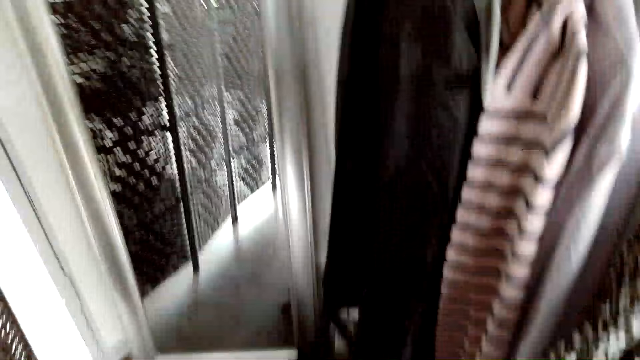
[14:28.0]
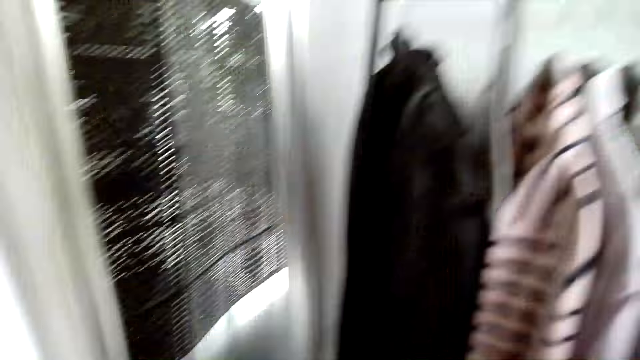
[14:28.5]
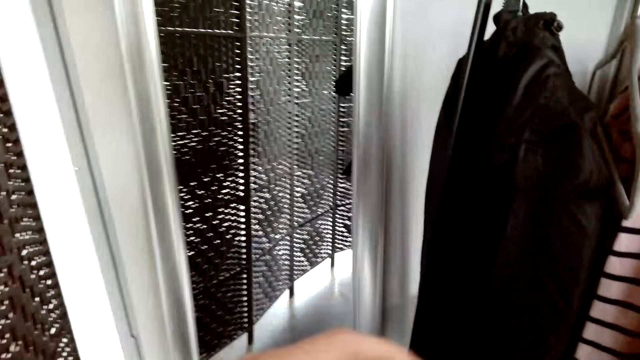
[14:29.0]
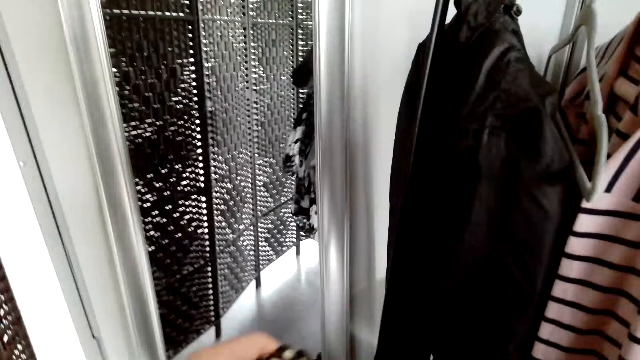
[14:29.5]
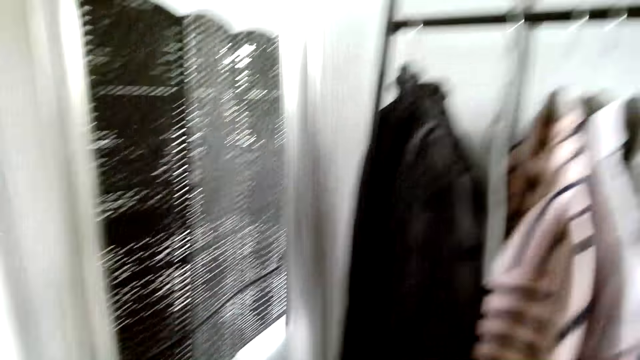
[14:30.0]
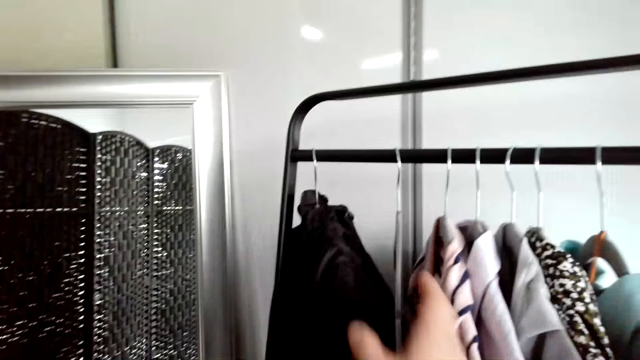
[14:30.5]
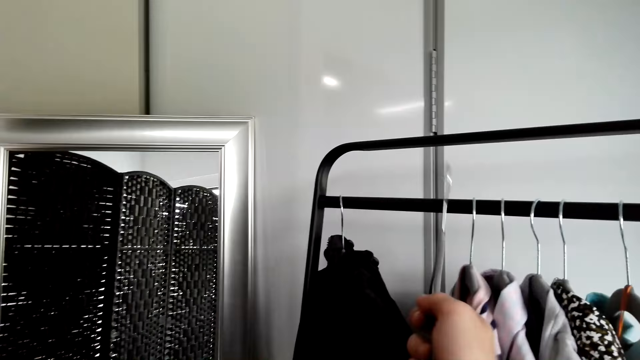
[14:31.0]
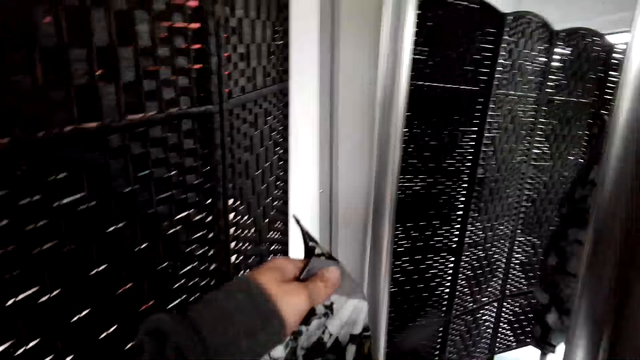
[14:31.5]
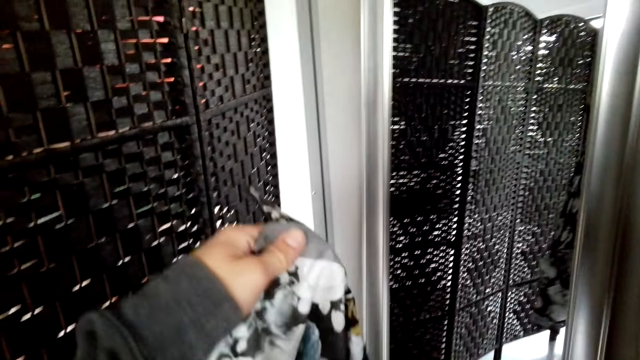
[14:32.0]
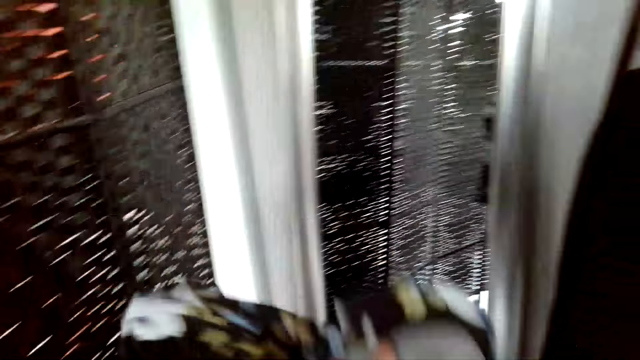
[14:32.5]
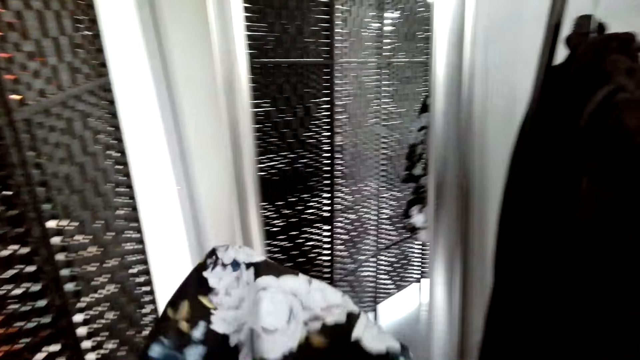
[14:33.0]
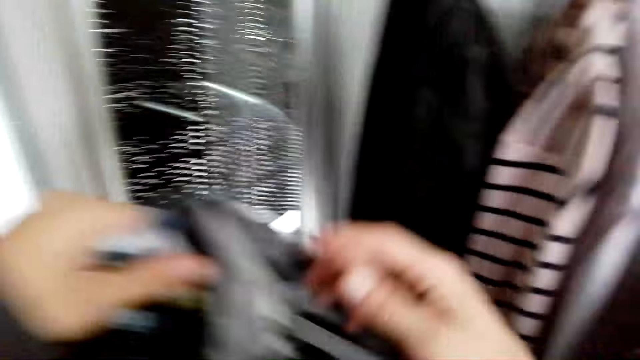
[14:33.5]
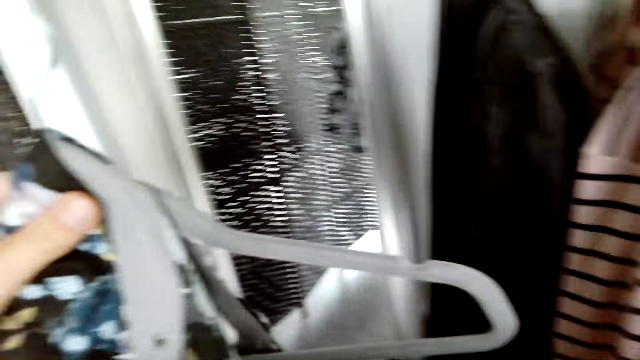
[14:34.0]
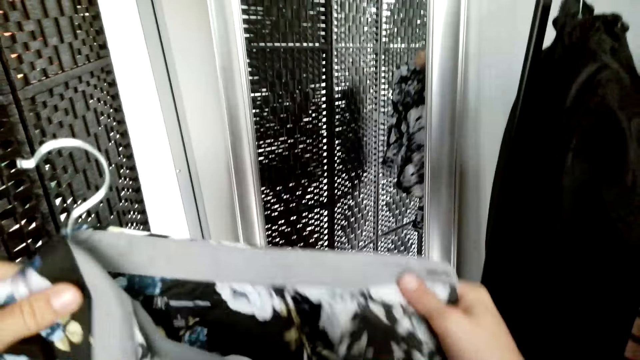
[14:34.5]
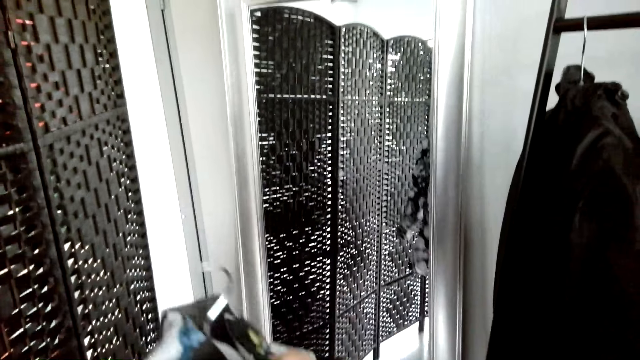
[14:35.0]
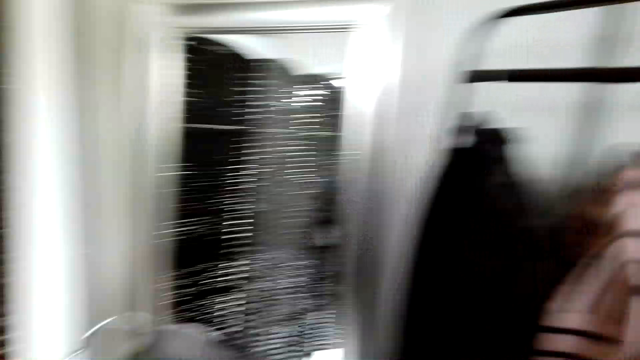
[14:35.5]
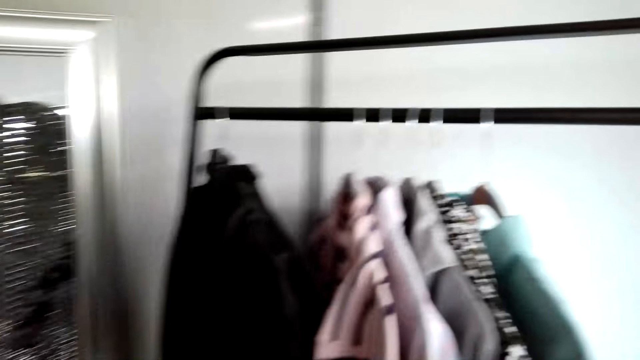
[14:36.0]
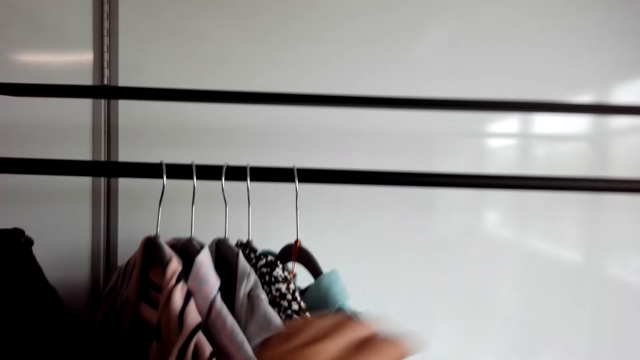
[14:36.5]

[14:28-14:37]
The camera wearer moves arms. They pick a hanger from the stand and put cloth on the hanger.

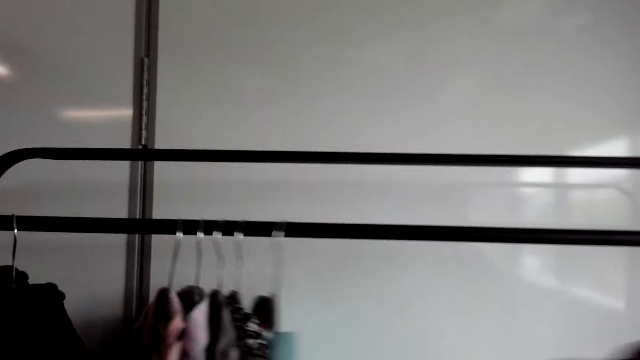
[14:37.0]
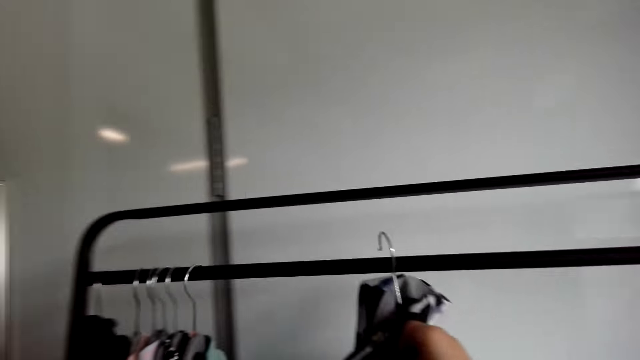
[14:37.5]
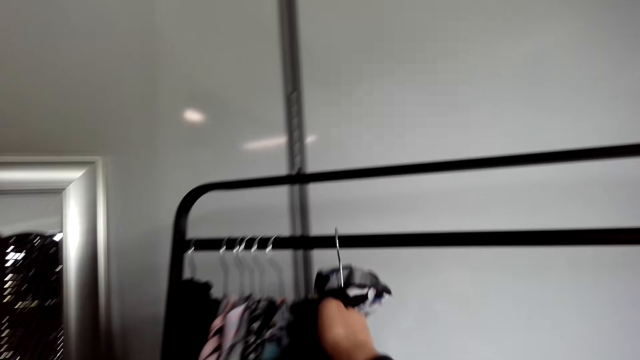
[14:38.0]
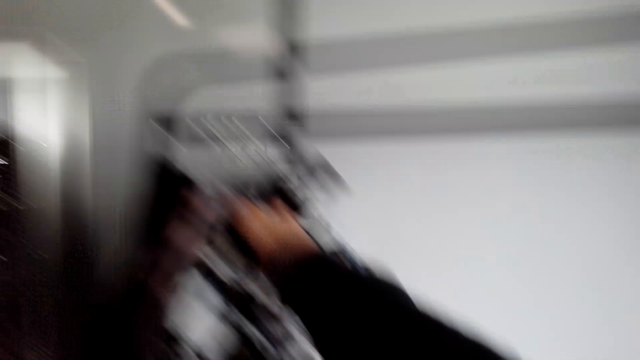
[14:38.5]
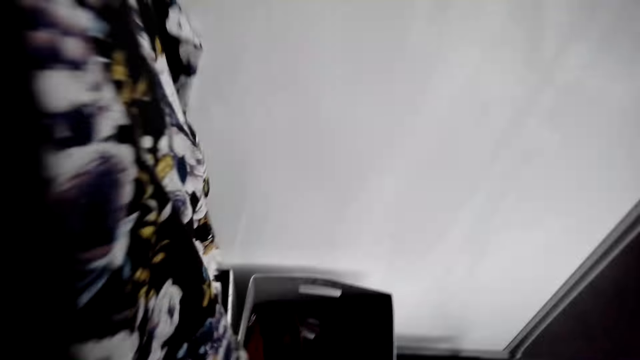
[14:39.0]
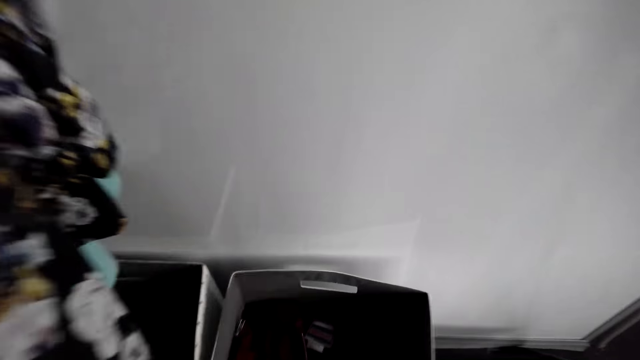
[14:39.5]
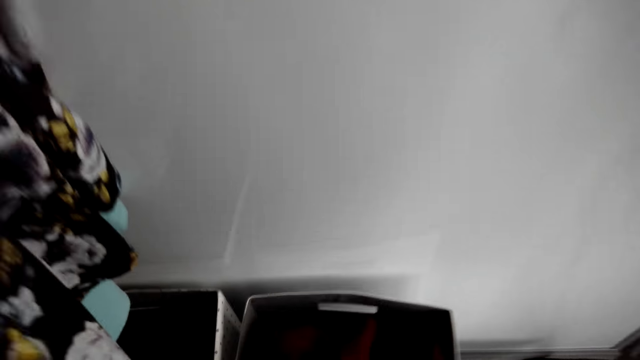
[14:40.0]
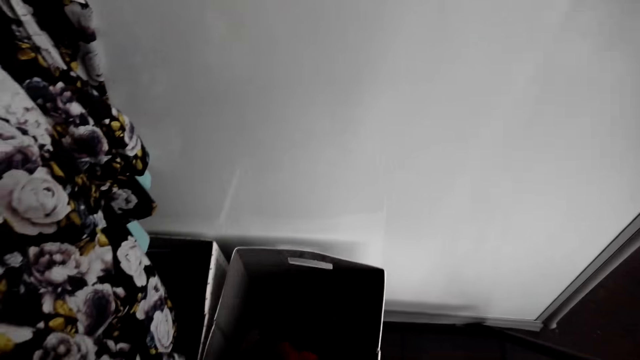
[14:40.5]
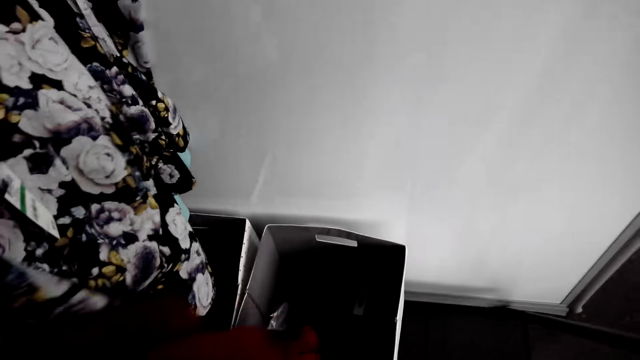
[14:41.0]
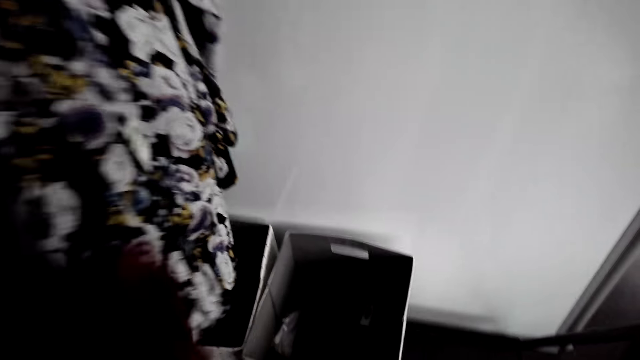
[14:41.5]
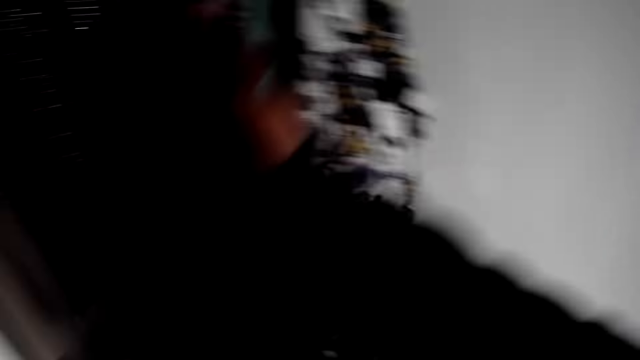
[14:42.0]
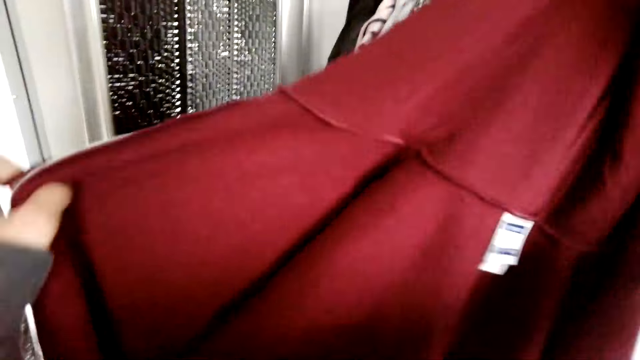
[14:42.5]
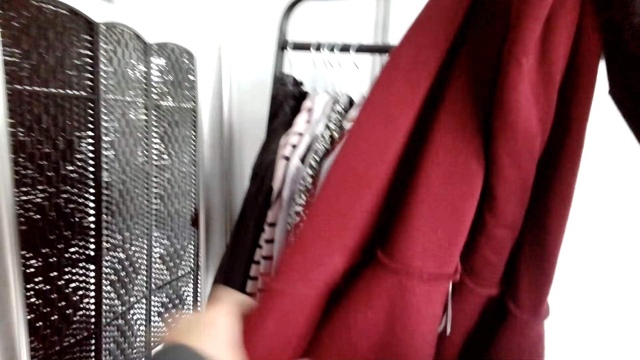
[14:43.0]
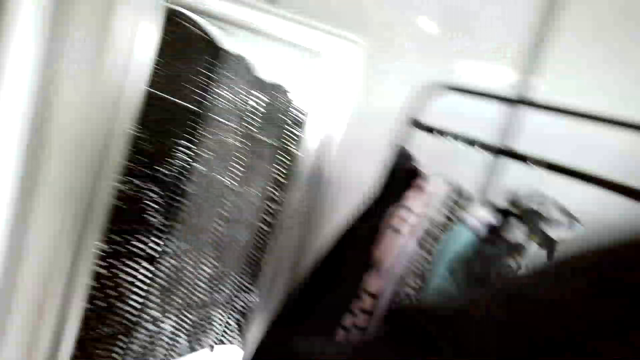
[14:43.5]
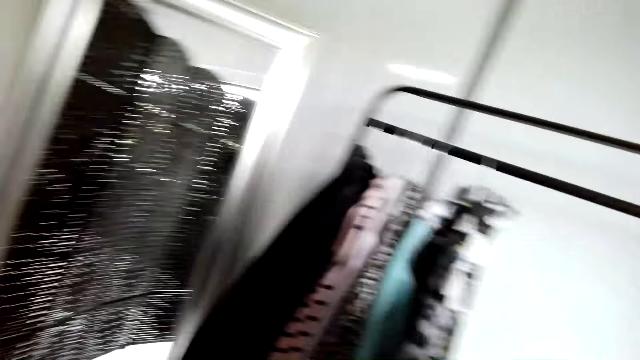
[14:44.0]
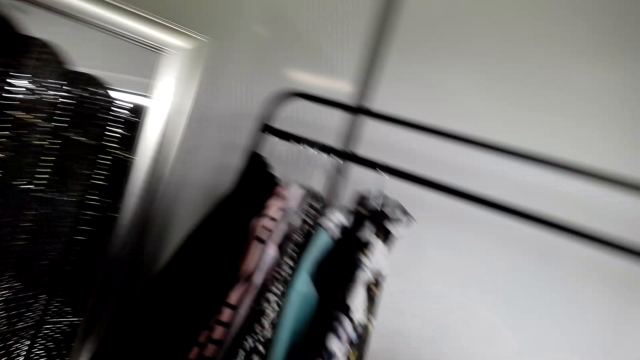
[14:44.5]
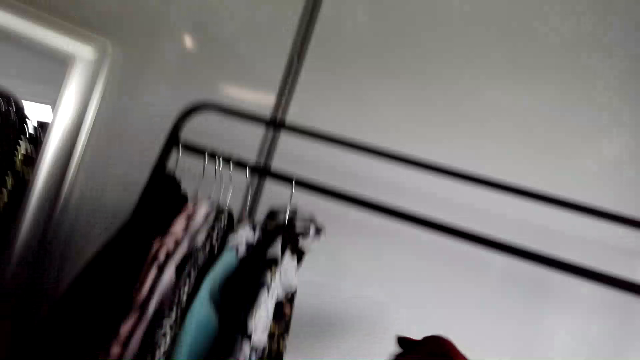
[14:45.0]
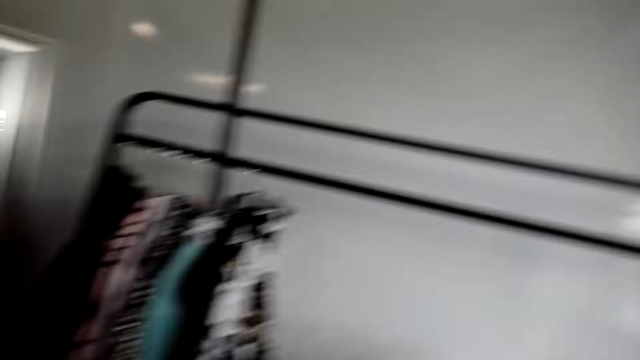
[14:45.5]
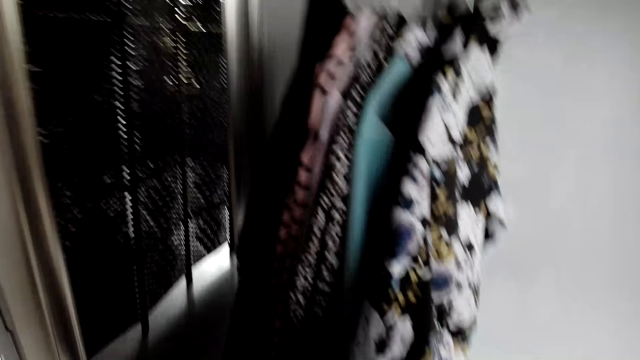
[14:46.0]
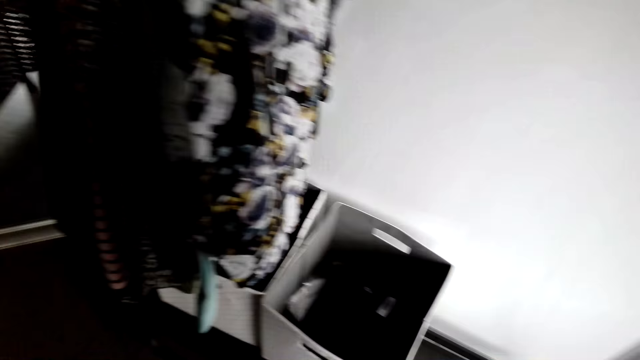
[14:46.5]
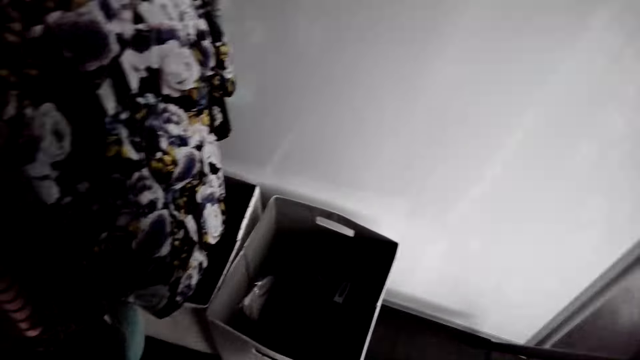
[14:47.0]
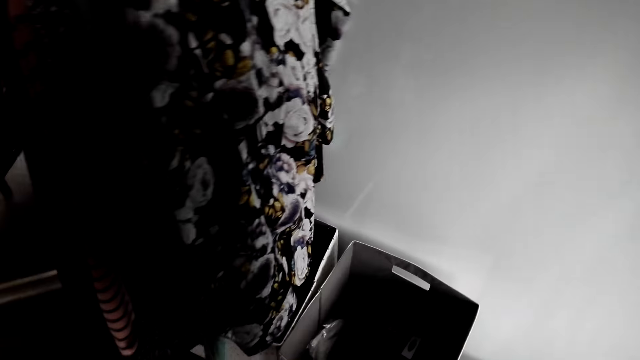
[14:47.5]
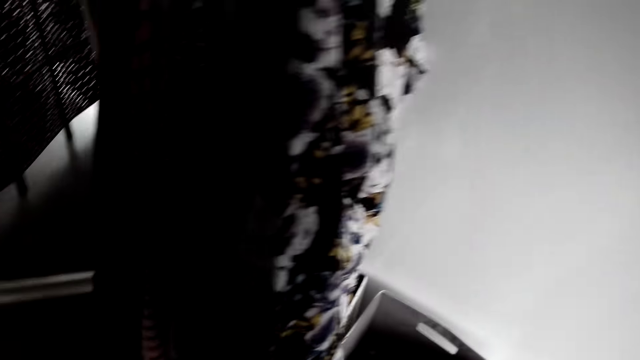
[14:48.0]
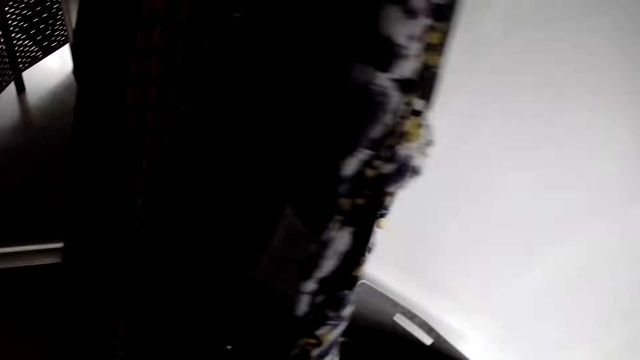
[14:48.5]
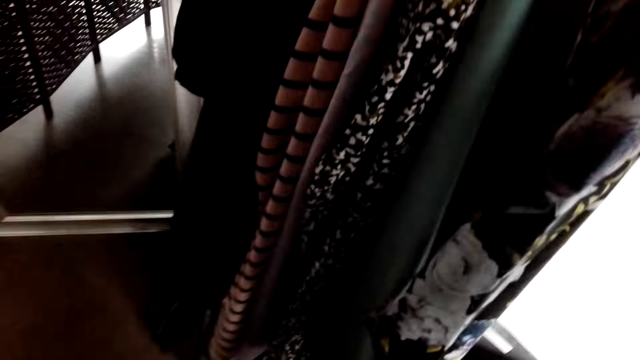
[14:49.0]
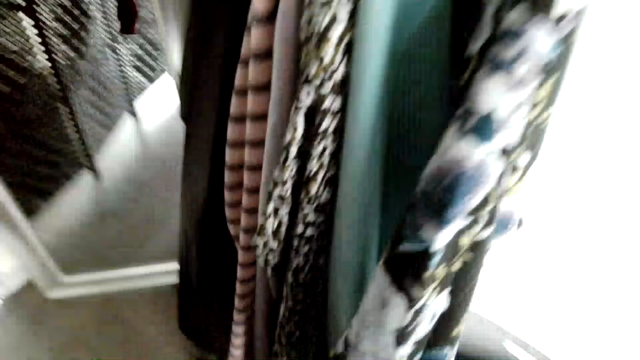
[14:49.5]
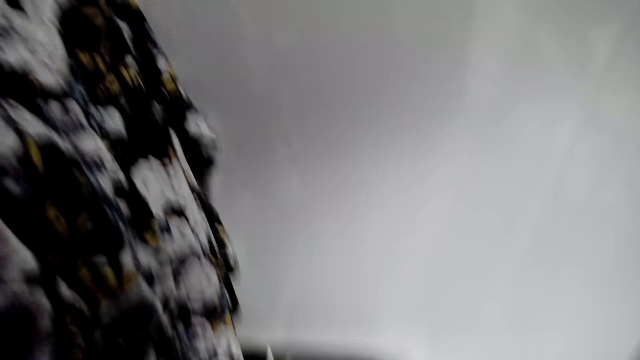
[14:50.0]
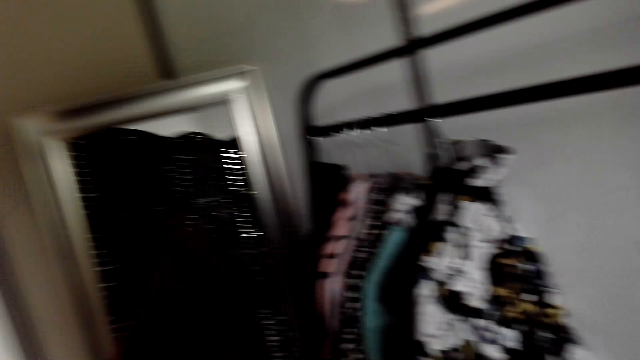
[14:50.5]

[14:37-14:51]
The camera wearer puts the hanger on the stand. They drop a shirt on a hanger. They pick cloth, a jumper, from the box. They hold the cloth. They straighten the cloth. They look around.
